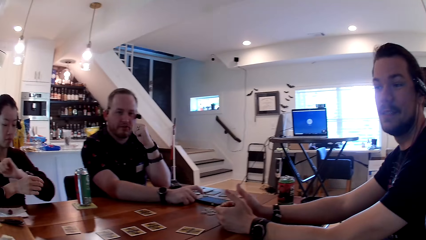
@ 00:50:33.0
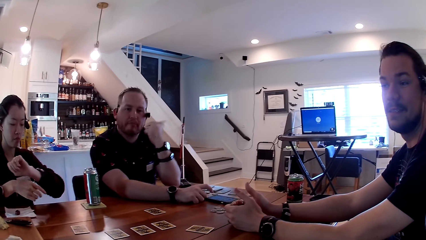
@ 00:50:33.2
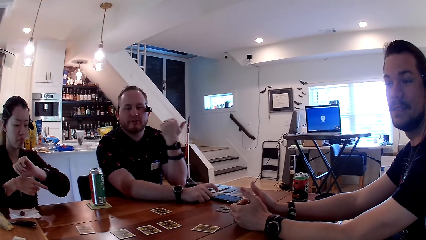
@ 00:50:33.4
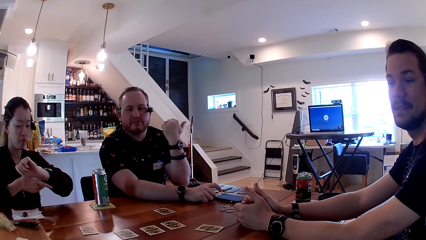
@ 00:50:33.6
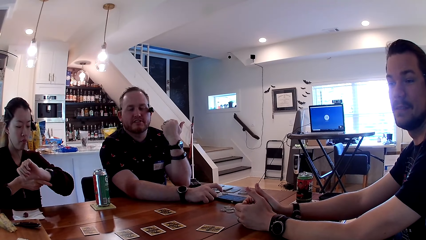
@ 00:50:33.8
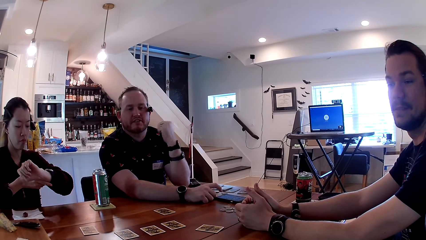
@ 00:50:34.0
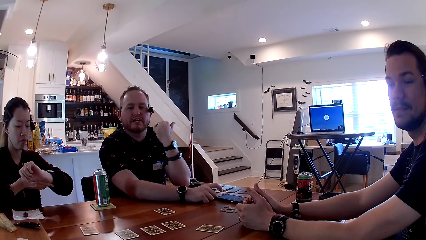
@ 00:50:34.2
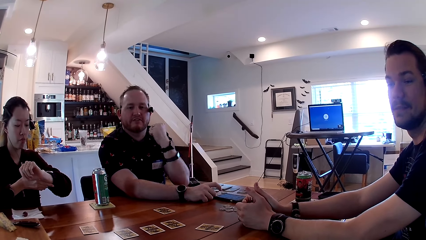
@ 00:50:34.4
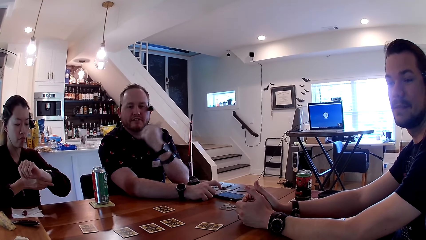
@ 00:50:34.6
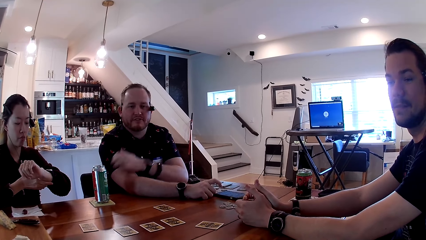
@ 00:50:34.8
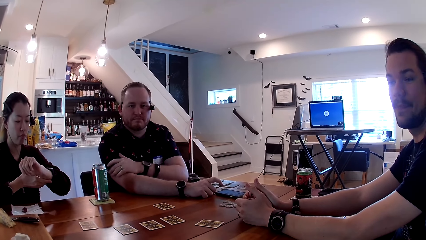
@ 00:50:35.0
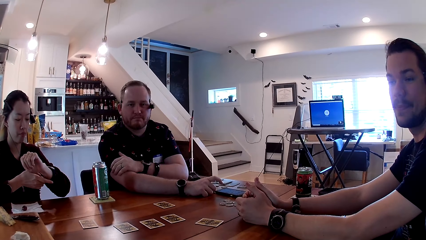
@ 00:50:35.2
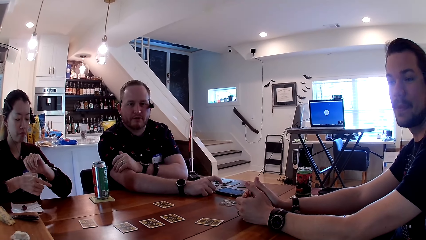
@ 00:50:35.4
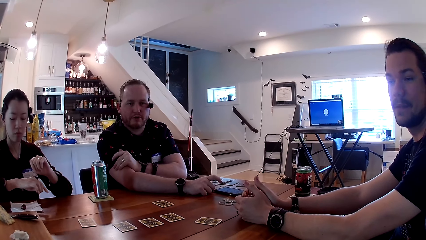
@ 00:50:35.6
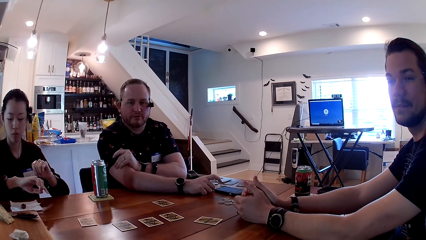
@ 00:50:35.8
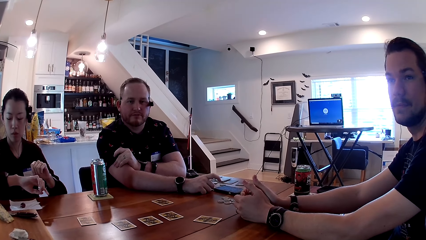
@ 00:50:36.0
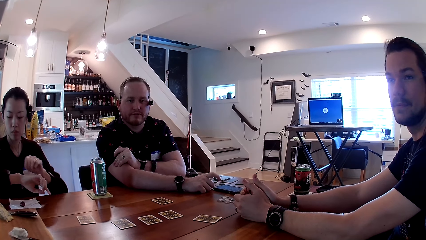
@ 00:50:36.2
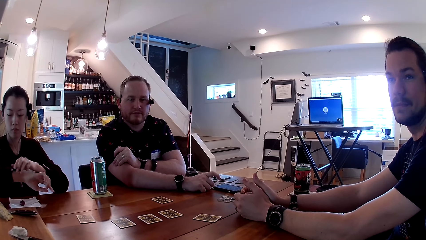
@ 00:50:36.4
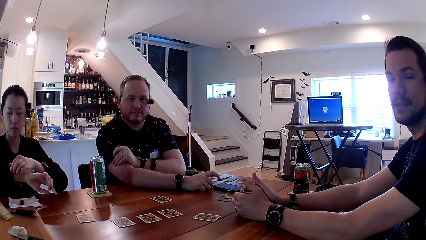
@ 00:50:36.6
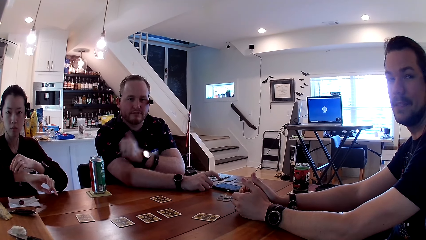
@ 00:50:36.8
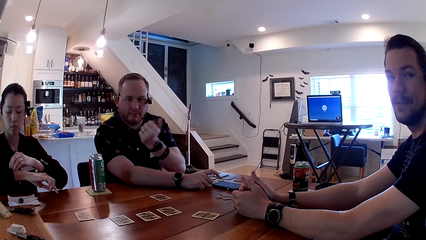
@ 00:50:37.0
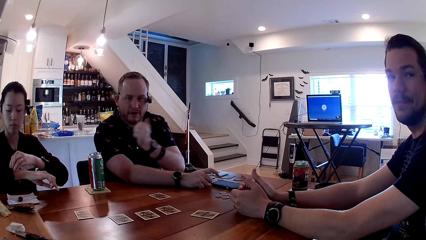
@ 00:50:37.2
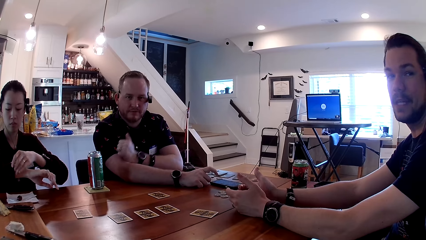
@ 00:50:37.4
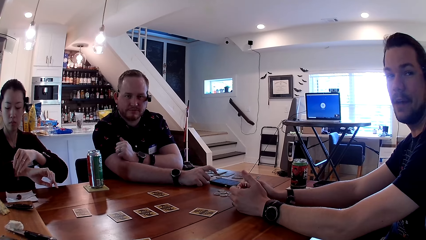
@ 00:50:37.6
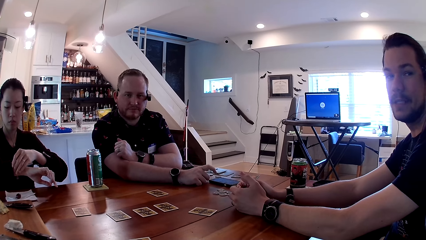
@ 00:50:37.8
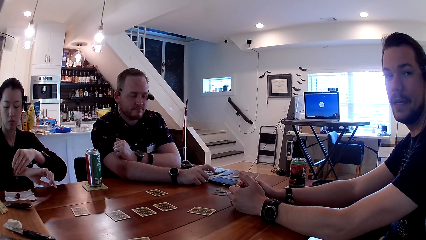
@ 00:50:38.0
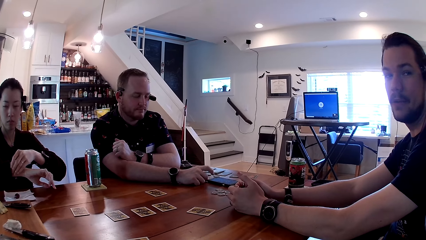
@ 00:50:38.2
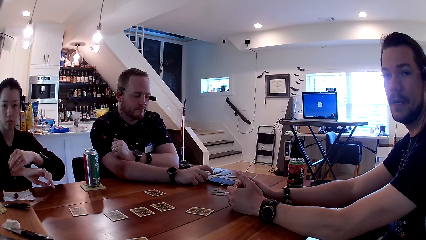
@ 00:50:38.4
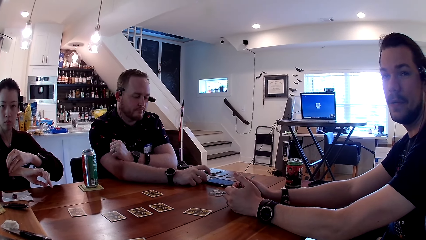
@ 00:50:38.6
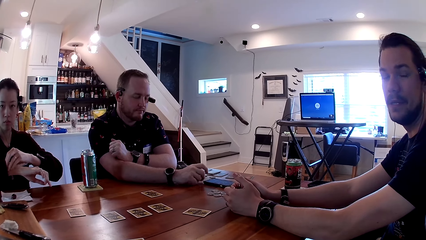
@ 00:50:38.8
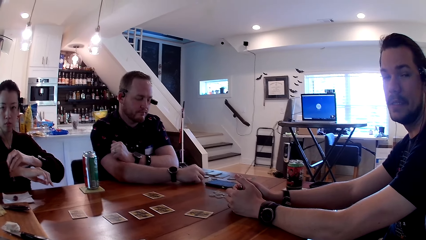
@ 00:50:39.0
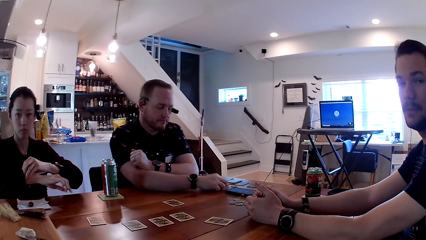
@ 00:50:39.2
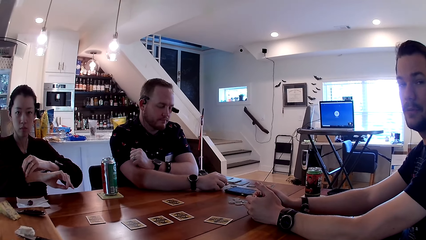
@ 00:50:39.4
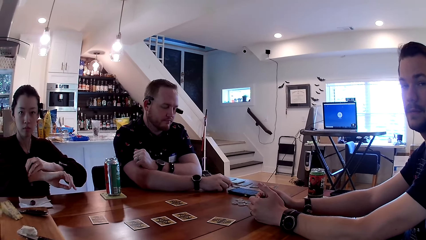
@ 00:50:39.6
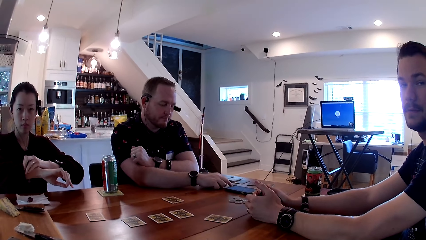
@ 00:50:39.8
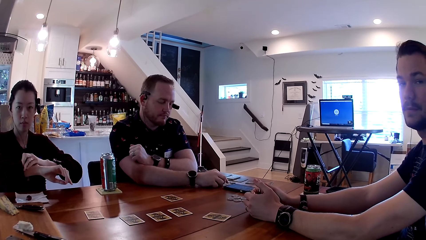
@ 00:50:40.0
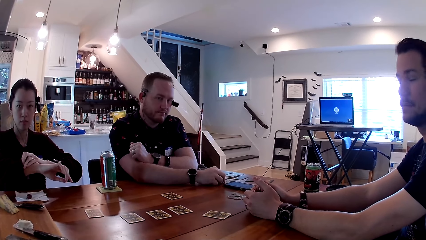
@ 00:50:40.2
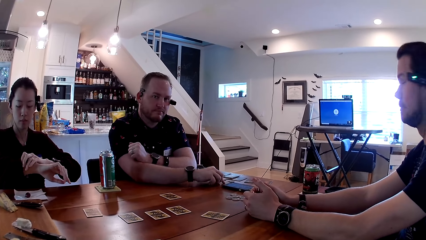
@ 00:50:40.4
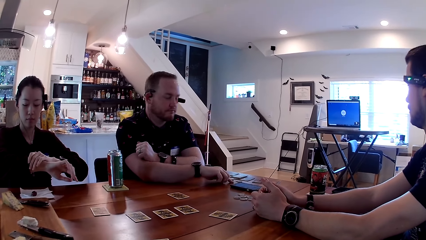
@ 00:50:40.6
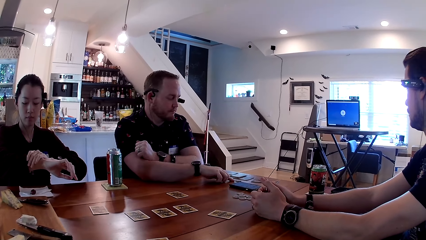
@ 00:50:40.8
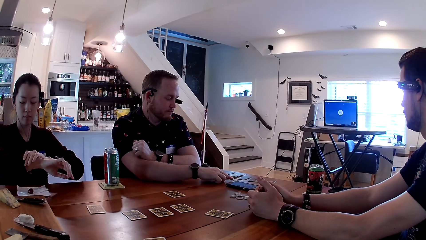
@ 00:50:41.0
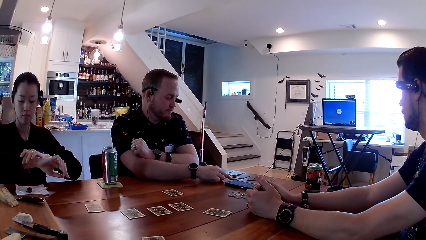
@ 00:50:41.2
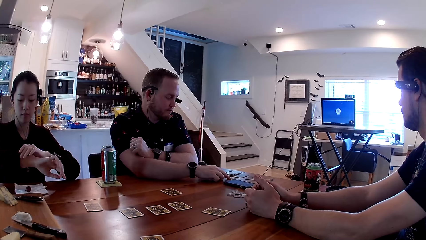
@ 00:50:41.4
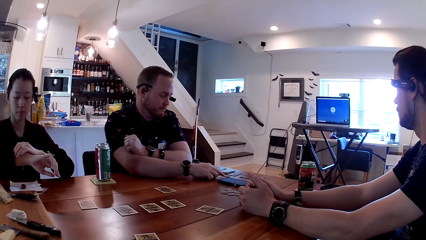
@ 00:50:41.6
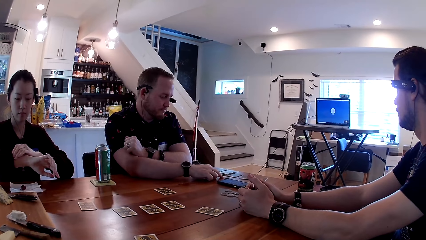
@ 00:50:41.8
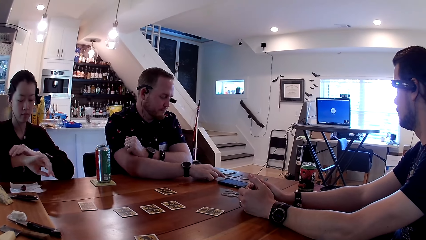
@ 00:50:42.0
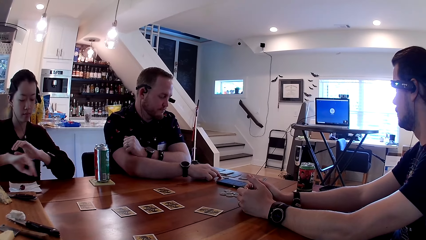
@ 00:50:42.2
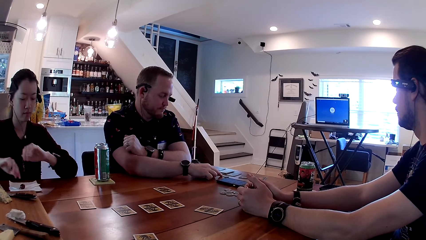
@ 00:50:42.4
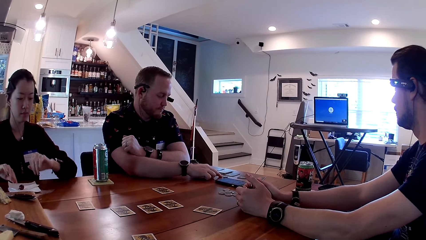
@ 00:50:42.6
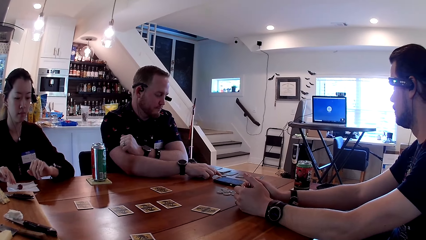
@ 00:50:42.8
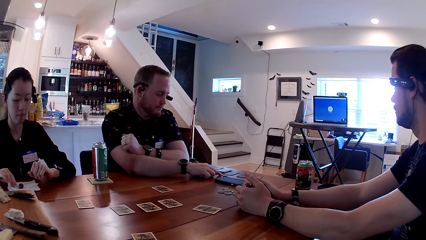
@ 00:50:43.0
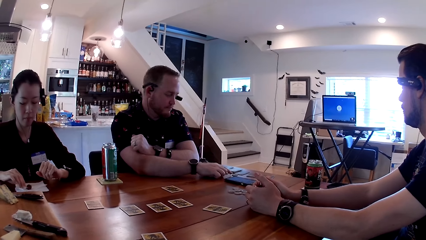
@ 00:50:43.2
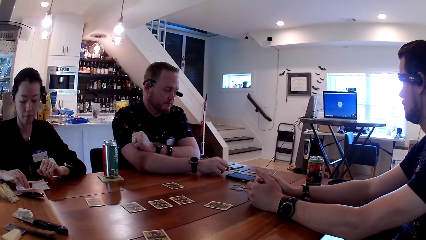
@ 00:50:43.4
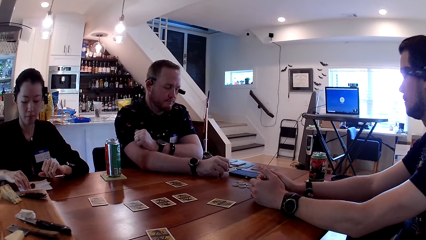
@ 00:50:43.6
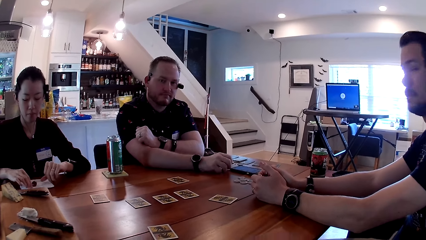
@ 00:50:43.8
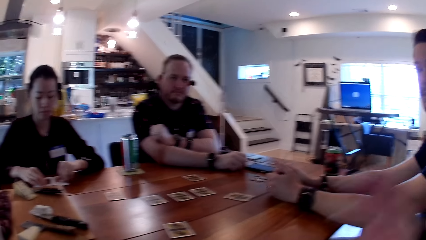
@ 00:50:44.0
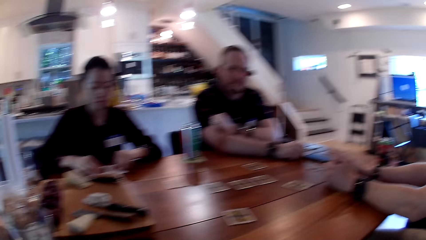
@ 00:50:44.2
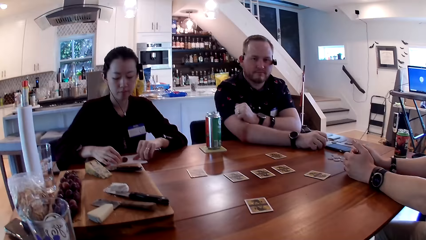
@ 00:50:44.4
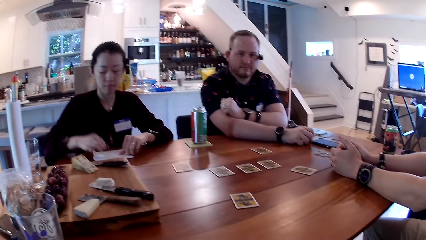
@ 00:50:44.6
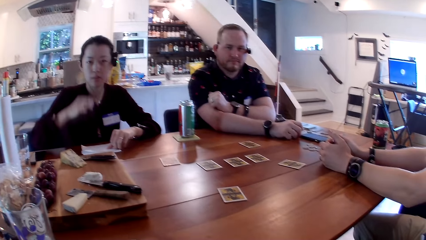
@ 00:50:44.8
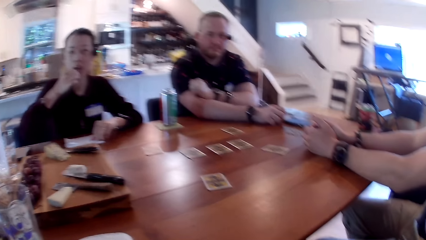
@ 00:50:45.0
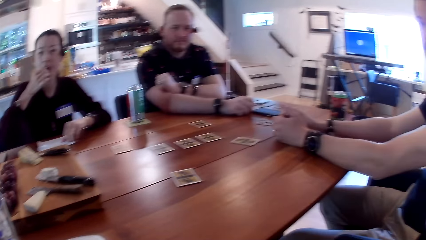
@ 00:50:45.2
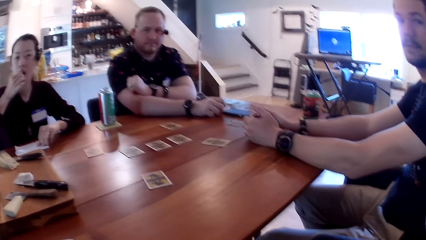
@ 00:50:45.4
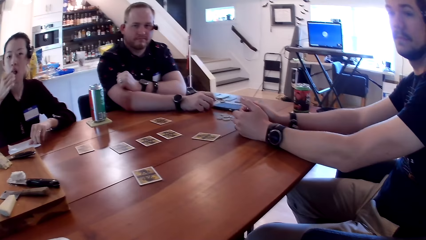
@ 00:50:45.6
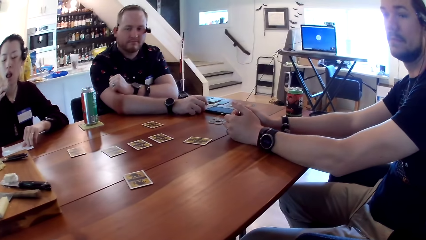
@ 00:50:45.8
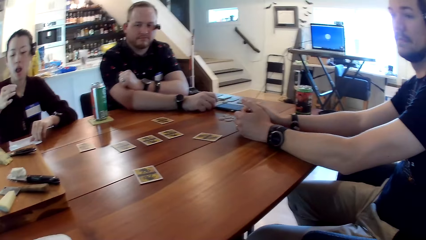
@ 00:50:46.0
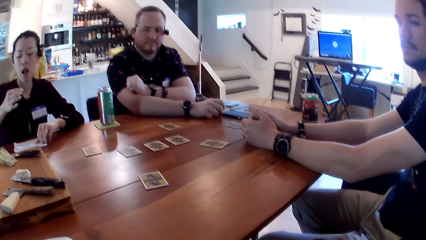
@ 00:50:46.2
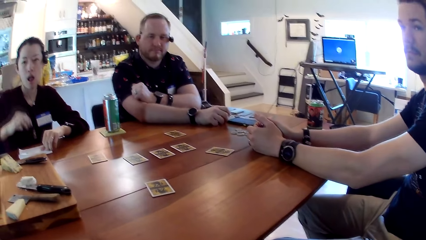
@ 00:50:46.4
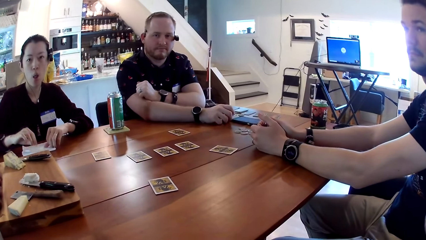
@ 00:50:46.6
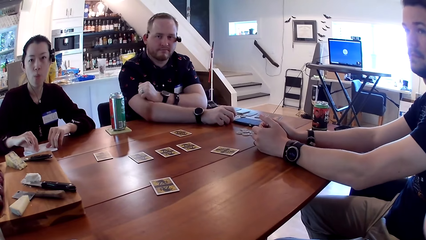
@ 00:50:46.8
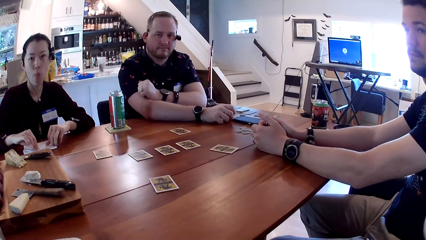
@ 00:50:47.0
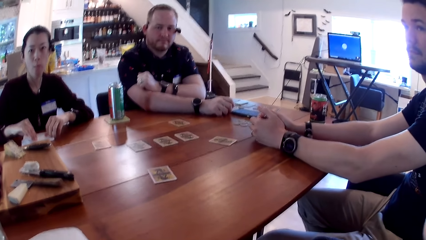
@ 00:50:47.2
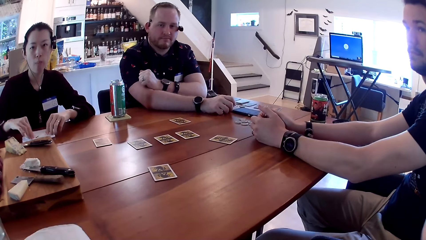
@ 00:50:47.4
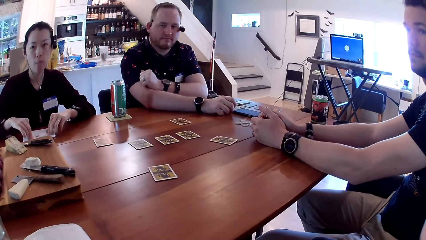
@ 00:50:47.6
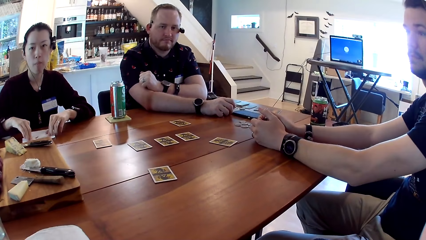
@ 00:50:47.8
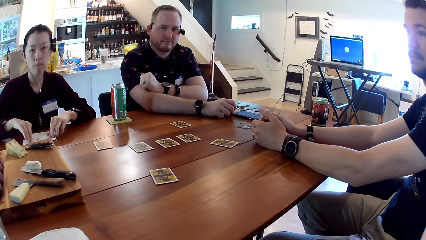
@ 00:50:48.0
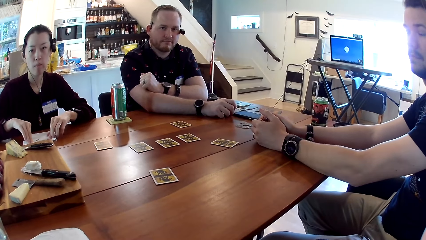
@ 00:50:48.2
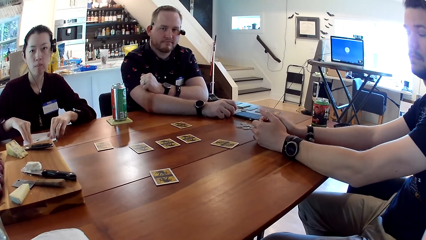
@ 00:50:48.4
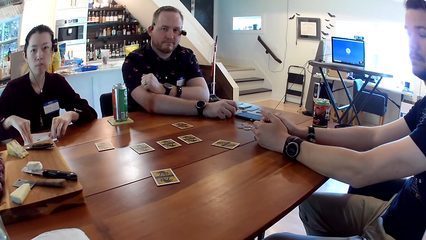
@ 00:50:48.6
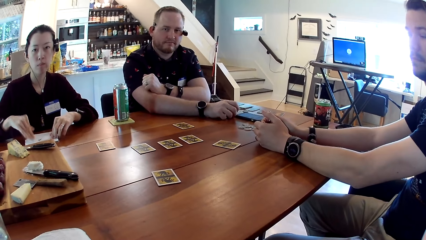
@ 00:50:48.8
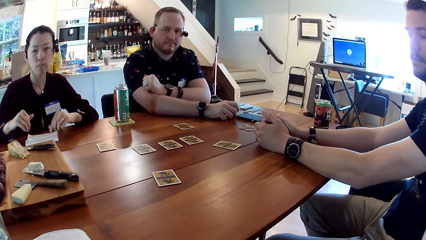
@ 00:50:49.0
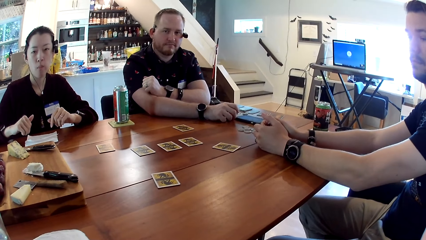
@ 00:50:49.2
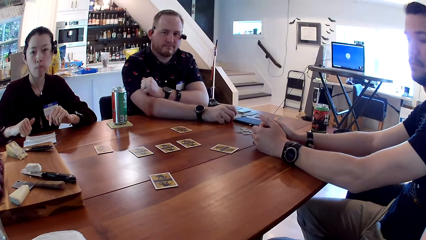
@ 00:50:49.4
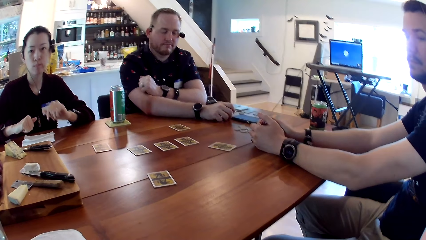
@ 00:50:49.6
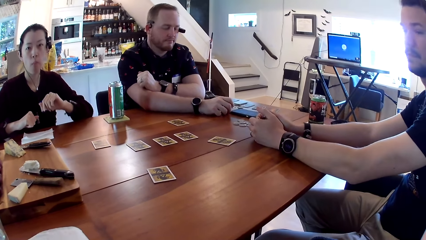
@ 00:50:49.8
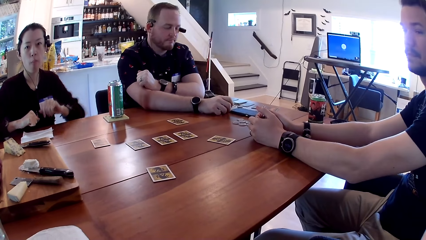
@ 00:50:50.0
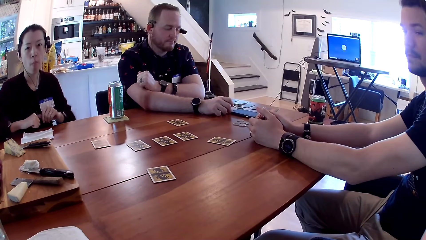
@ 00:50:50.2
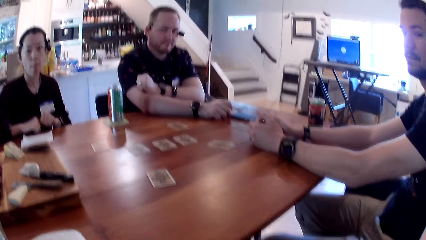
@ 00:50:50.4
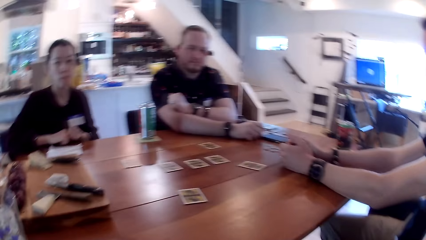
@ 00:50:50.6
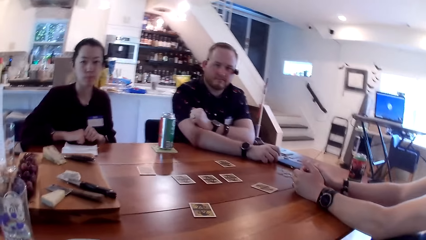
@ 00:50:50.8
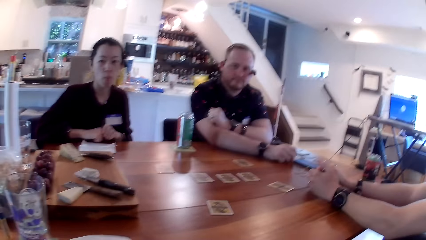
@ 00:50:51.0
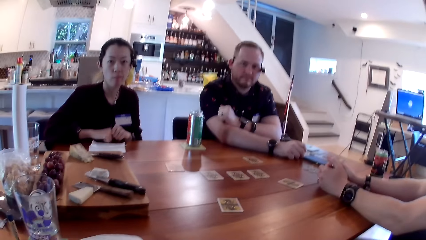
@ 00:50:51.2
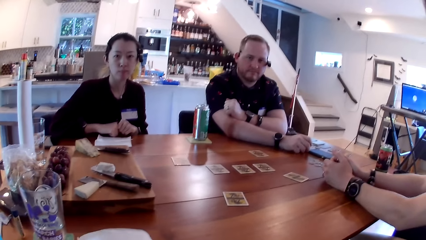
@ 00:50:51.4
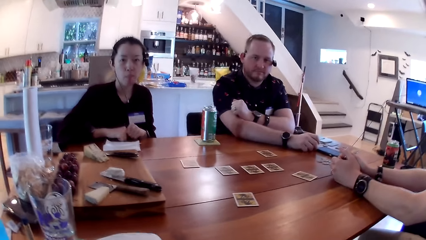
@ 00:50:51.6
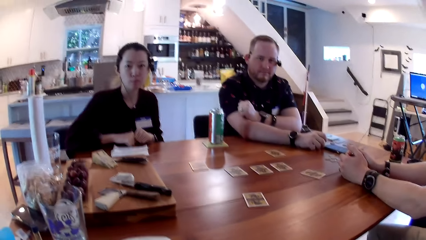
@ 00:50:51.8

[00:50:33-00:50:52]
The woman adjusts the watch on her left hand with her right hand. A man interacts with the friends. The woman adjusts the watch on her right hand with her left hand. The man uses the mobile phone. The man moves a coin on the table with his right hand. The woman picks the grape on the tissue paper with her right hand. The woman eats the grape in her right hand. The woman places the branch of the grape in her right hand on the tissue paper on the table. The woman wipes the hand on the grape. The woman cleans both her hands with the tissue paper on the table. The camera wearer interacts with the friend.
